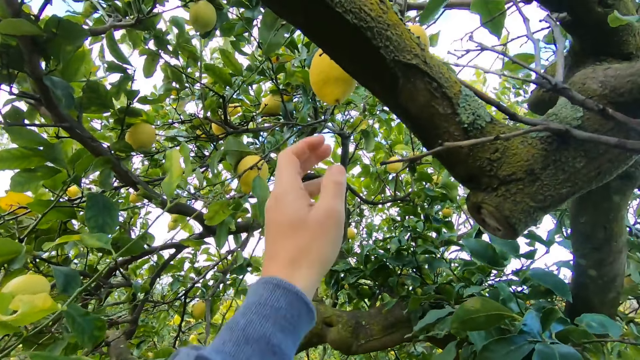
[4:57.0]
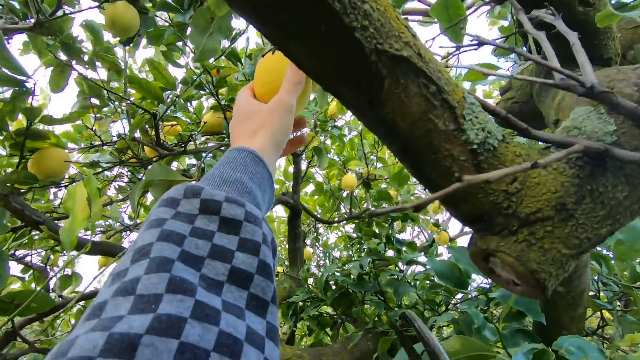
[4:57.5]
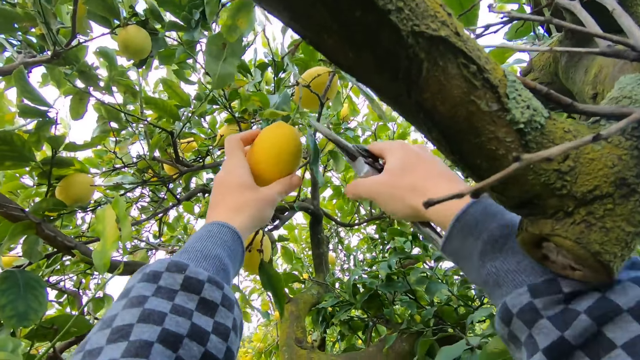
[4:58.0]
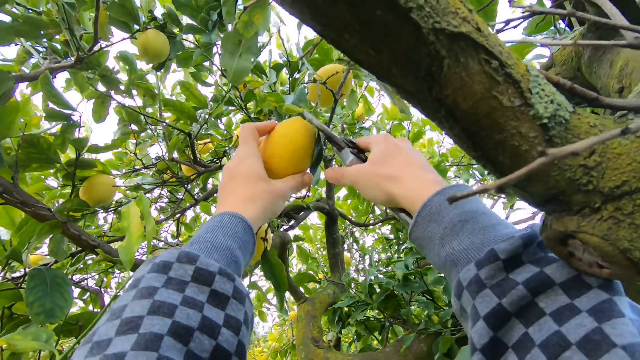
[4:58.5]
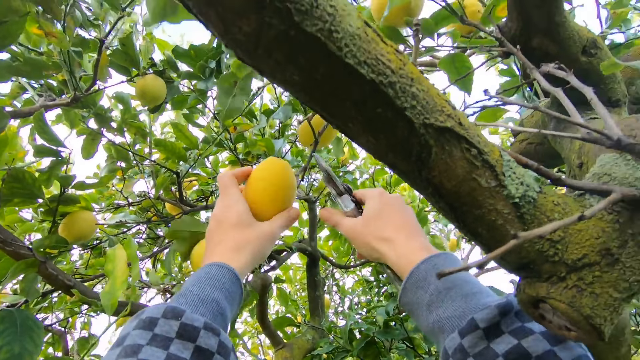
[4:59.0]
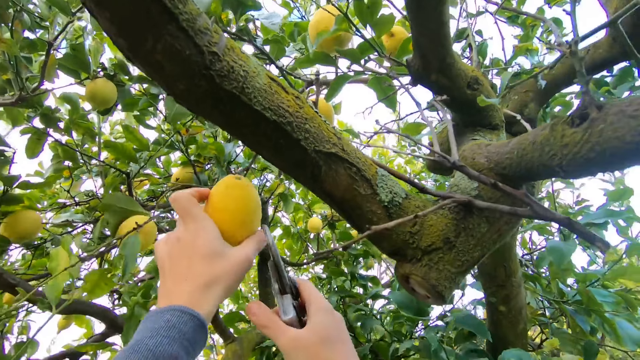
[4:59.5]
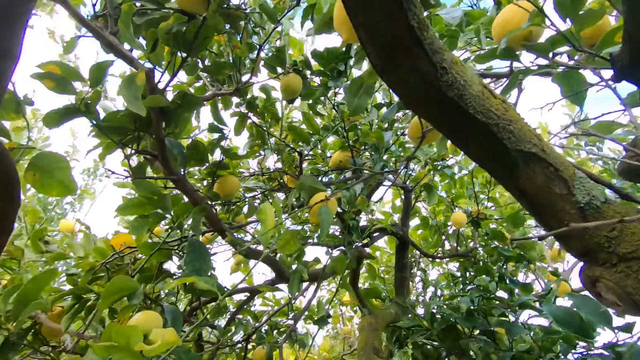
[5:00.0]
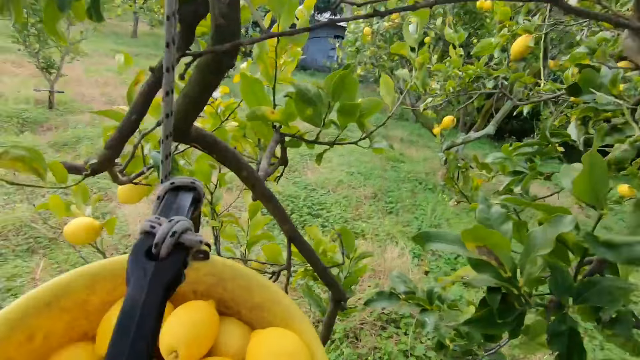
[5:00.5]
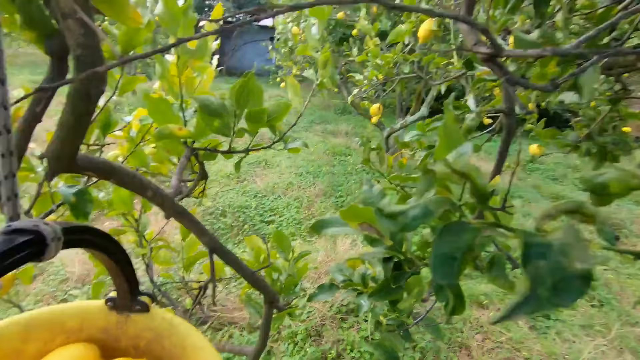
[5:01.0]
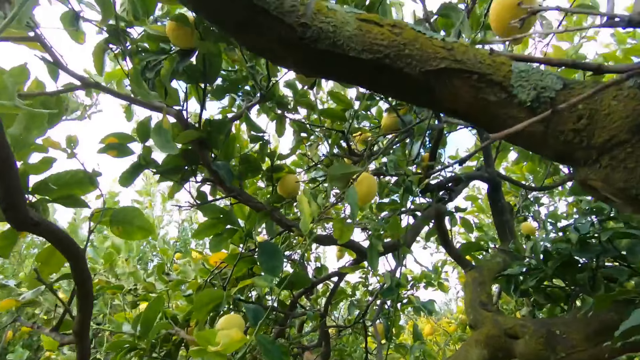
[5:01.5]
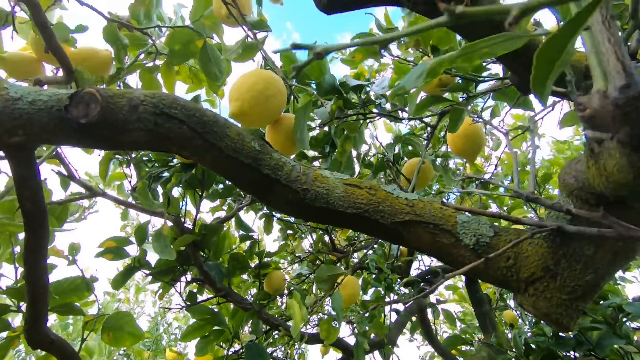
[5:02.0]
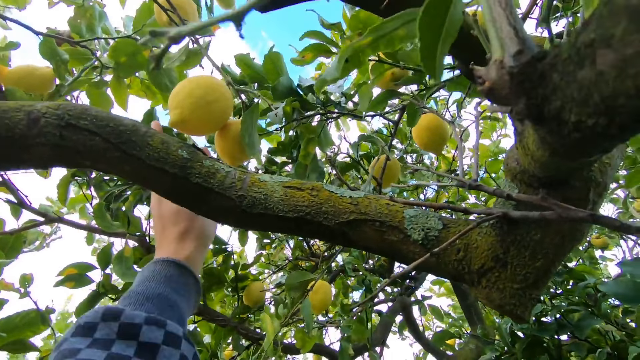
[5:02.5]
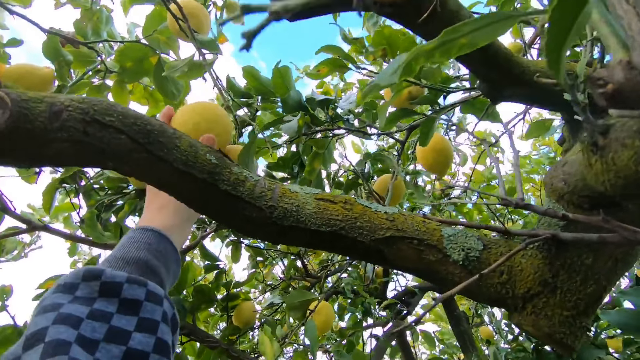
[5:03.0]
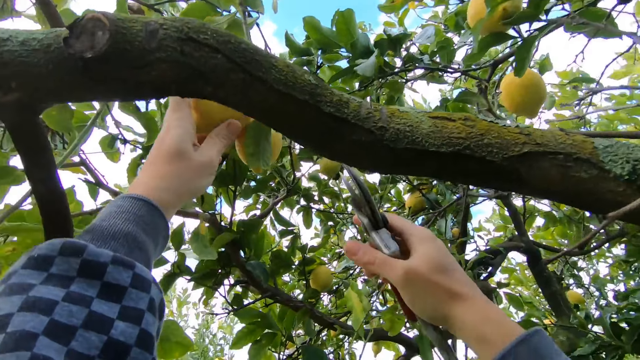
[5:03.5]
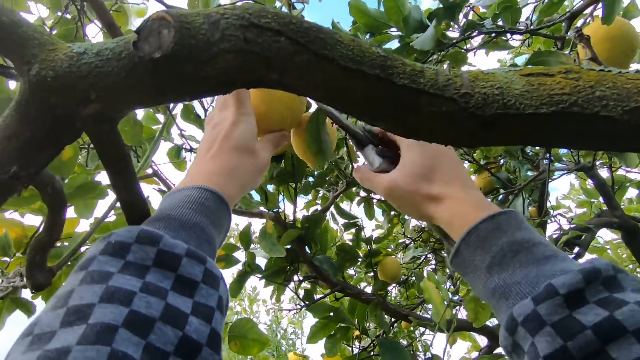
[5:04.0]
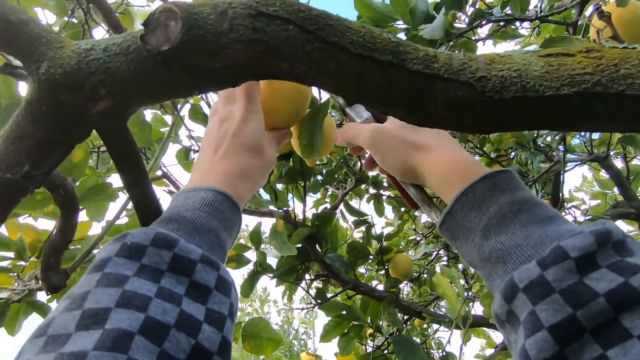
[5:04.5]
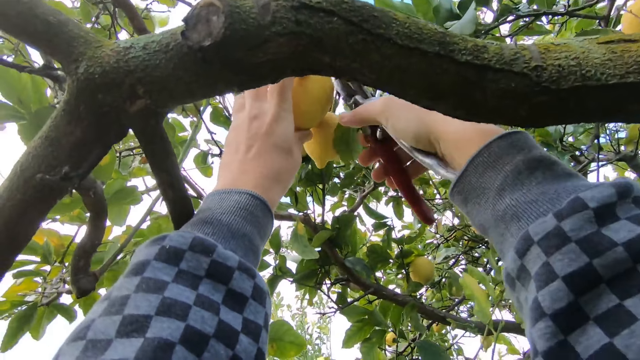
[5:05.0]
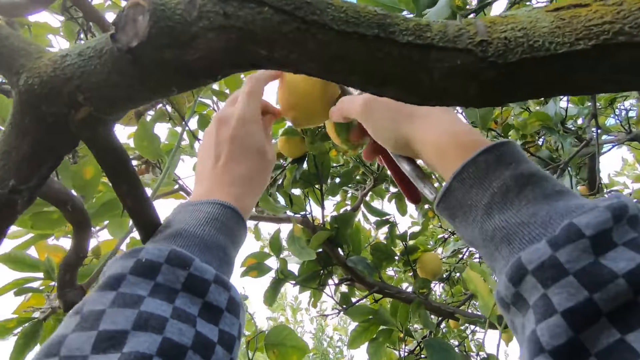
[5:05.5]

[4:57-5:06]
The camera wearer holds a lemon on a tree with his left hand. He cuts the lemon from the tree with the cutter, a pruning shear, in his right hand. He looks around the tree. He puts the fruits in the bucket. He looks around the tree. He holds a lemon on the tree with his left hand.

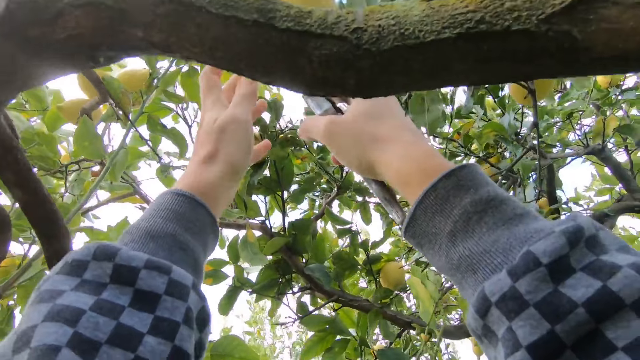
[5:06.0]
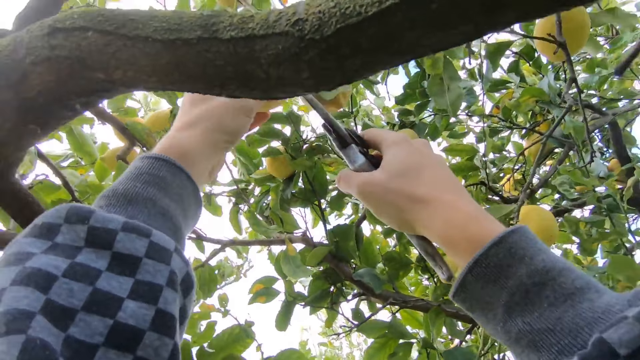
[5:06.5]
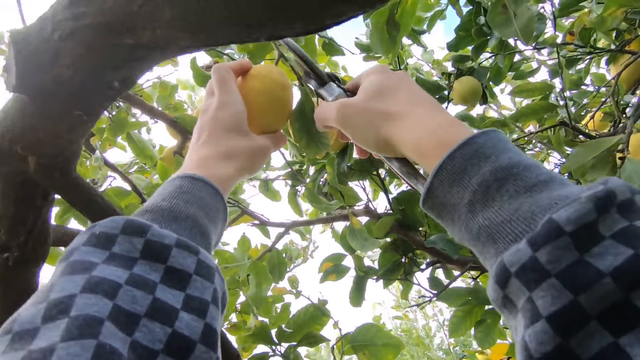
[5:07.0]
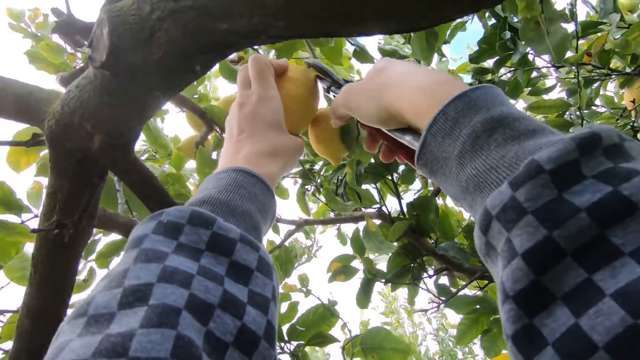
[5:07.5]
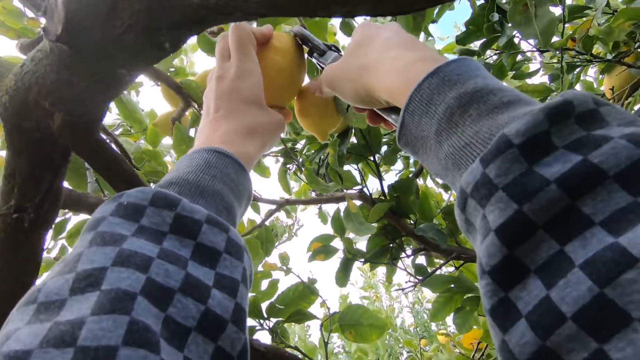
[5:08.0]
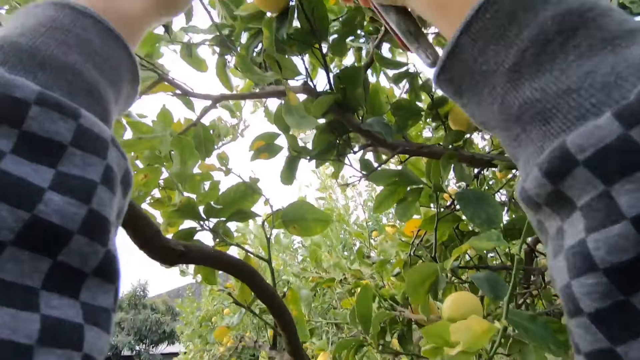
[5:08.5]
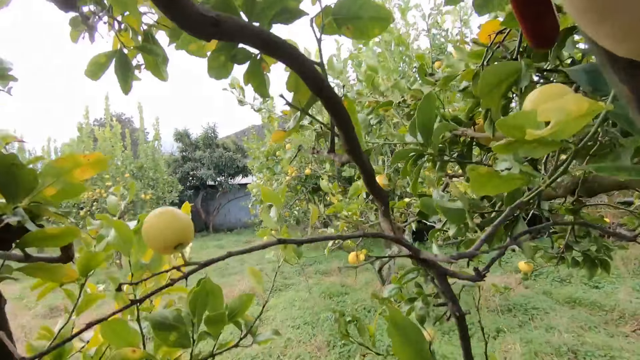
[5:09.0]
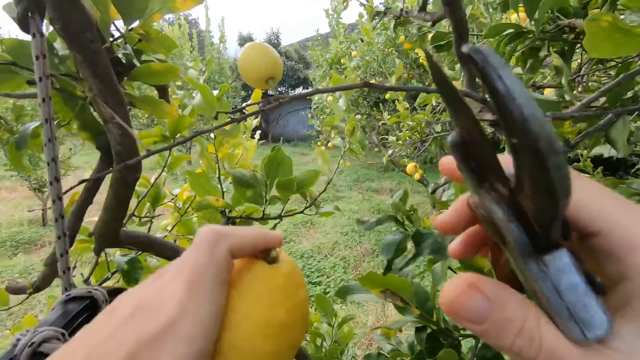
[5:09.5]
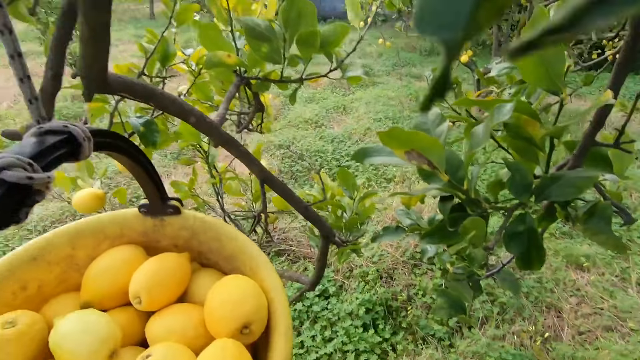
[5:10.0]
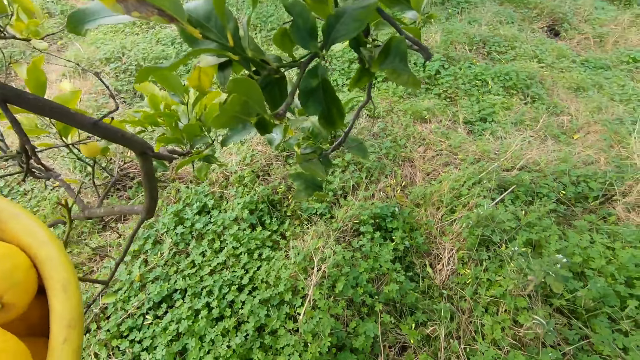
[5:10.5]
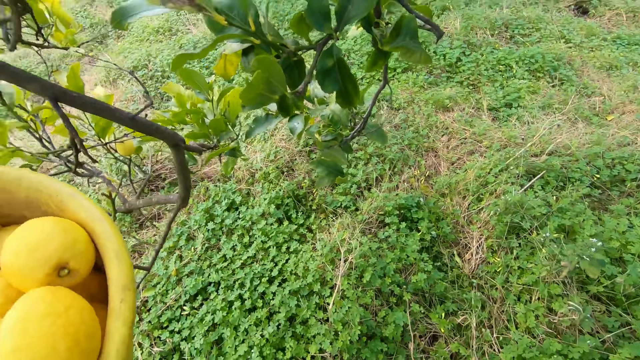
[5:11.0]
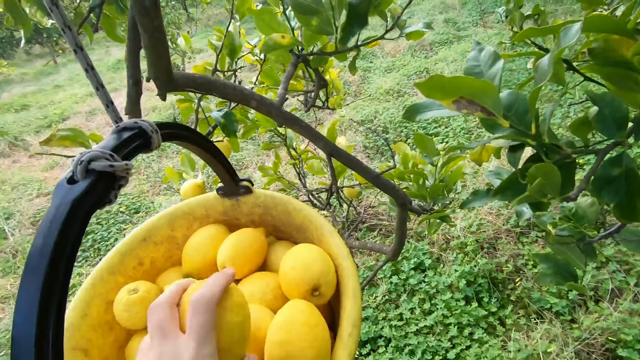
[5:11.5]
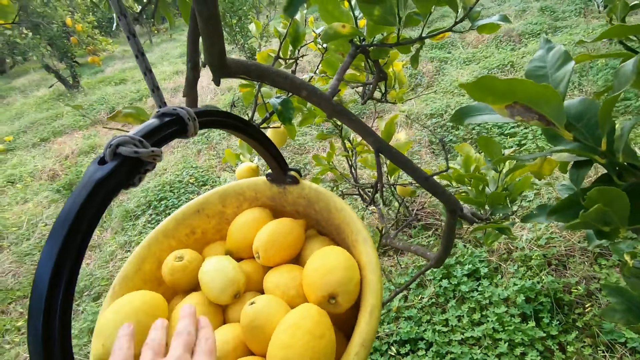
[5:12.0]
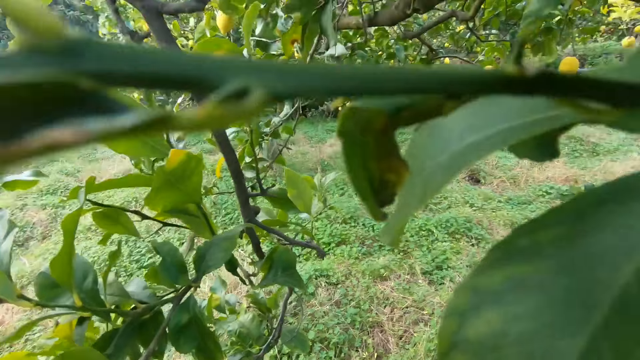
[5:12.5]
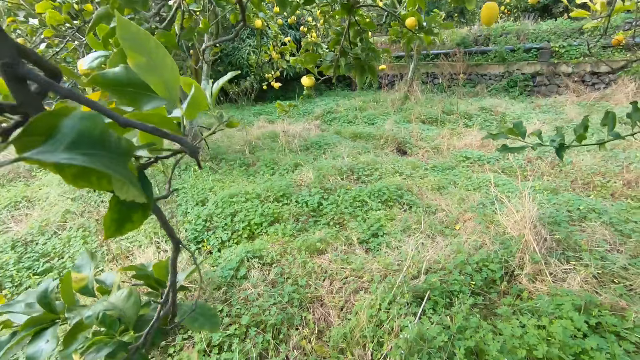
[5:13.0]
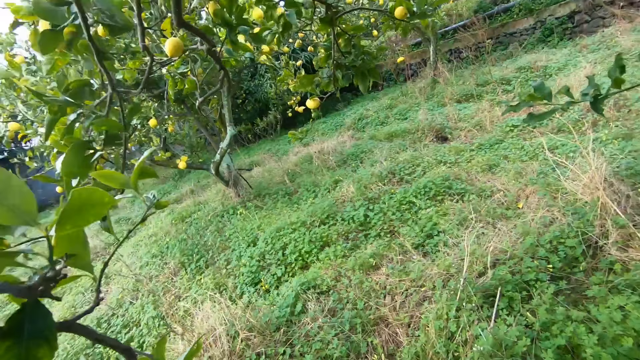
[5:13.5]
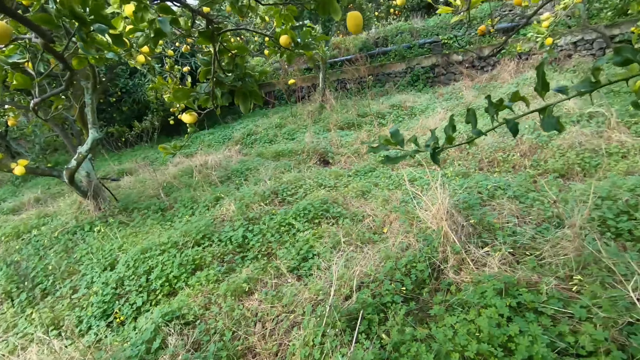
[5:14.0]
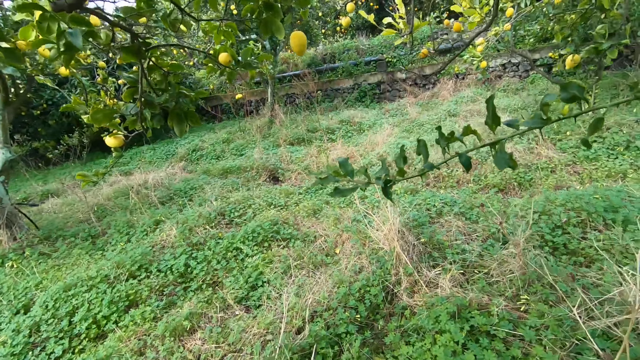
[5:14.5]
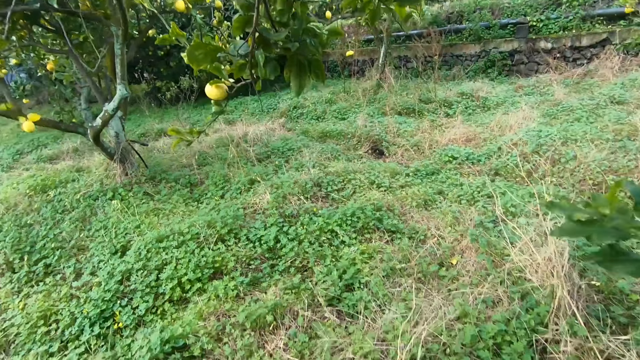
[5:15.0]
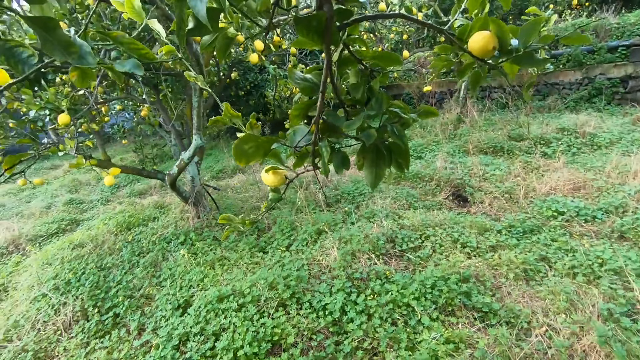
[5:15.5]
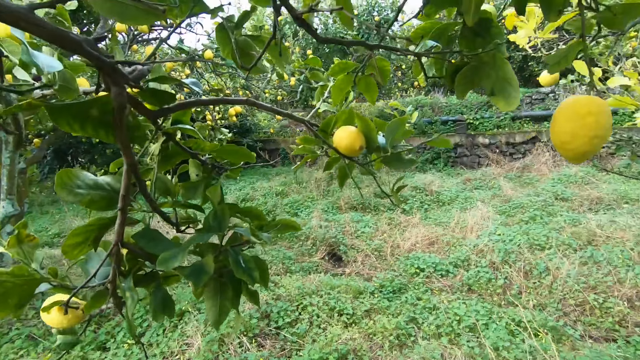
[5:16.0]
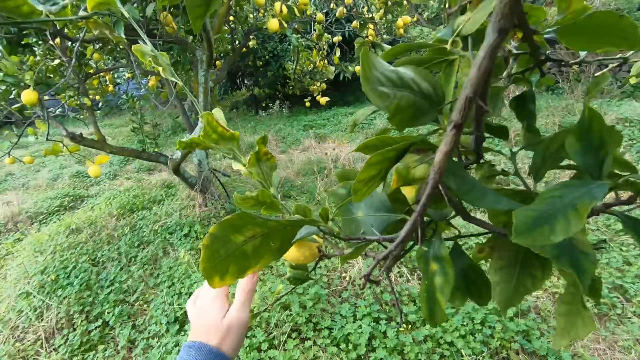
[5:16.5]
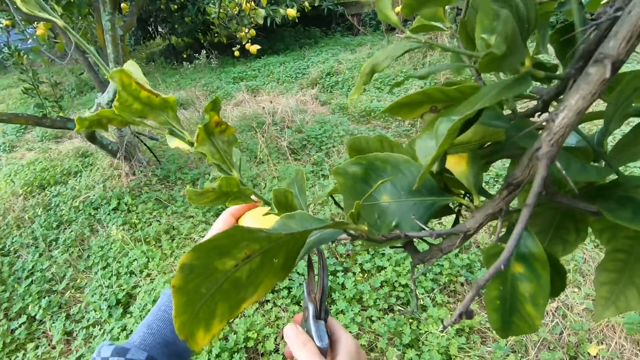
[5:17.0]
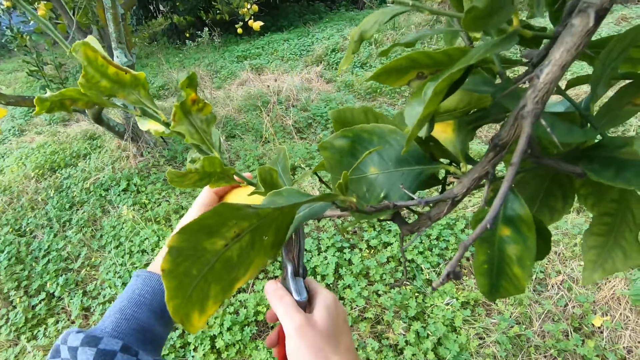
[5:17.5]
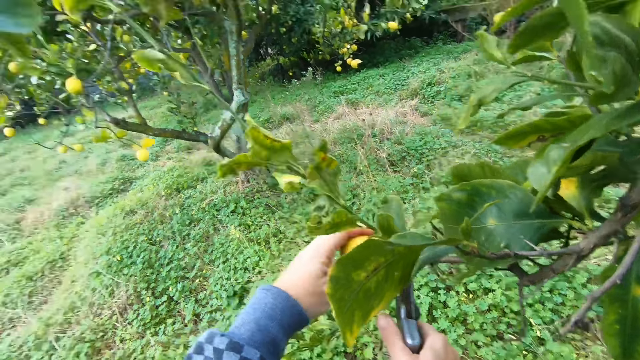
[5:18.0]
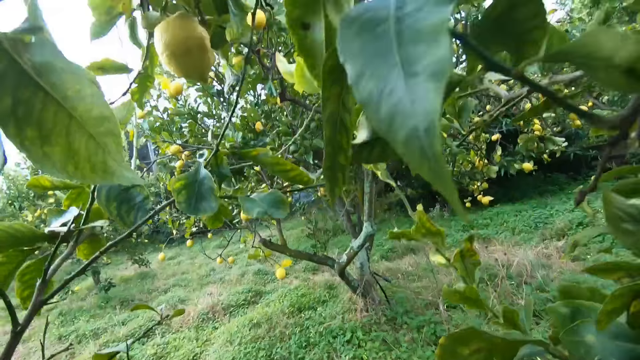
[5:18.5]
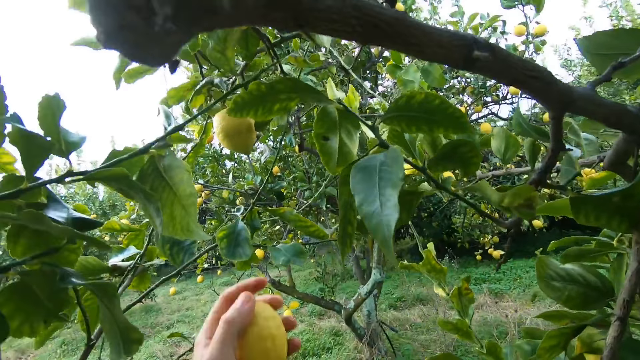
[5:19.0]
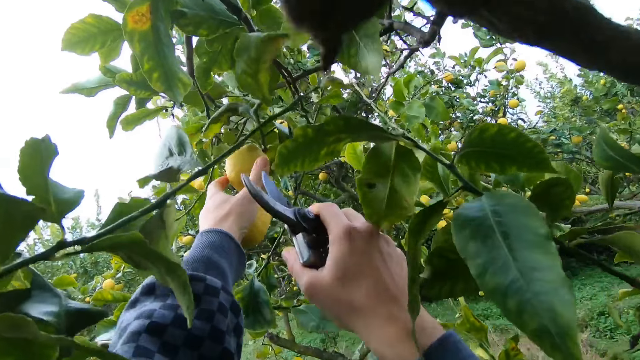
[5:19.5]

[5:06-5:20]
The camera wearer cuts the lemon from the tree with the cutter, a pruning shear, in his right hand. He drops the lemon in the bucket with his left hand. He looks around the tree. He walks around under the tree. He holds a lemon on the tree with his left hand. He cuts the lemon from the tree with the cutter in his right hand.
